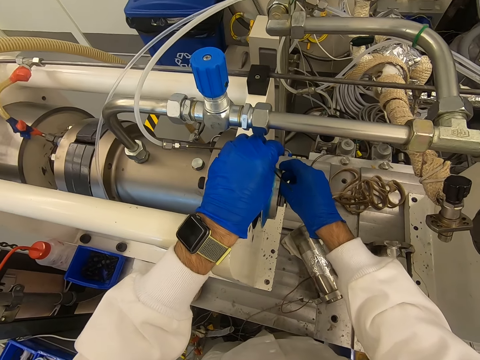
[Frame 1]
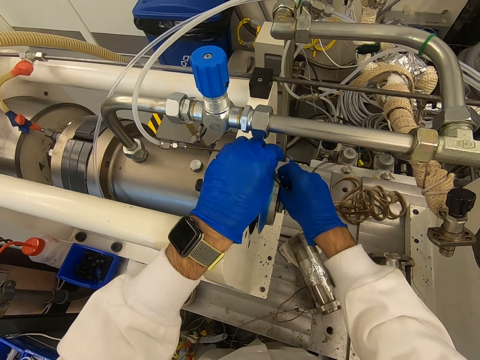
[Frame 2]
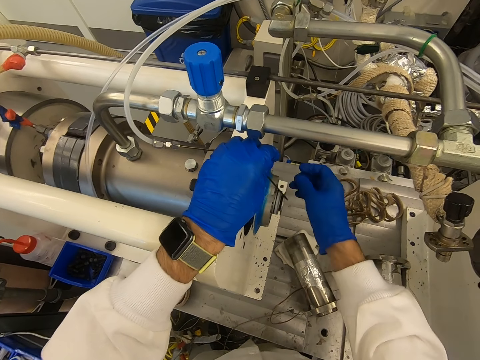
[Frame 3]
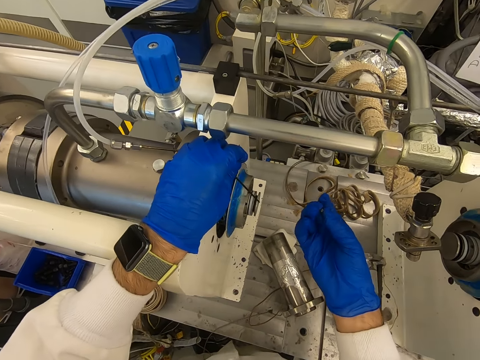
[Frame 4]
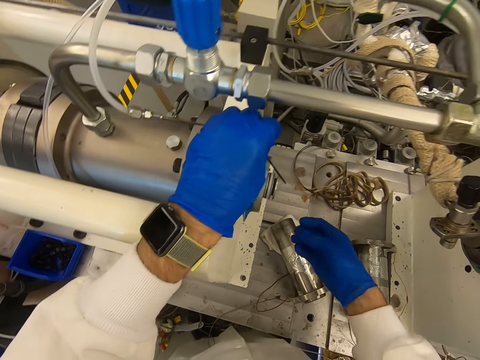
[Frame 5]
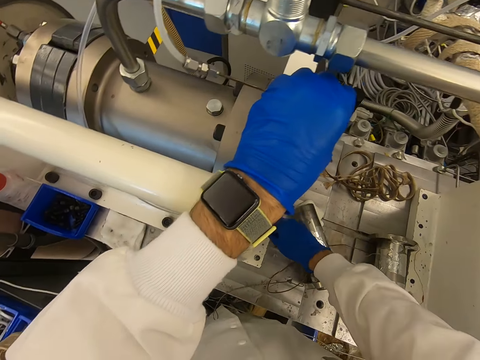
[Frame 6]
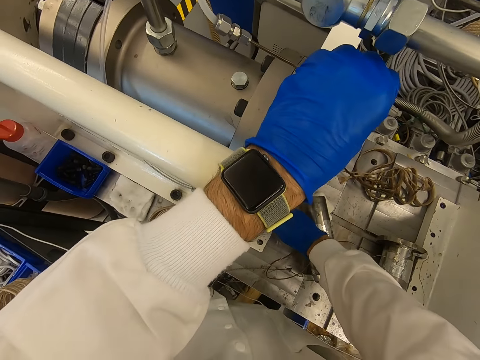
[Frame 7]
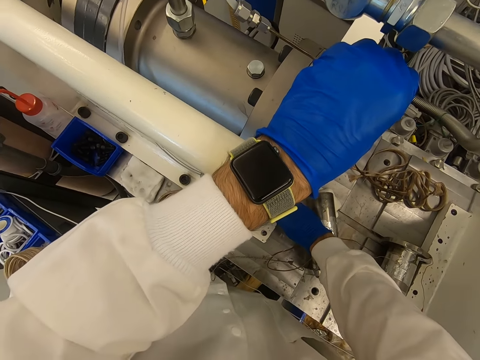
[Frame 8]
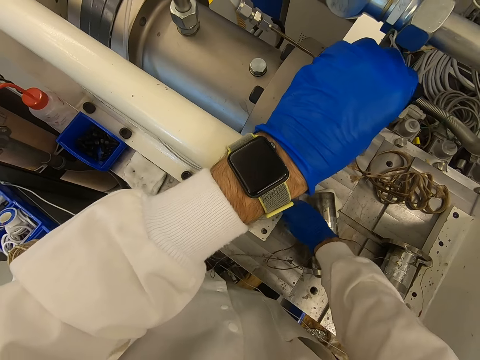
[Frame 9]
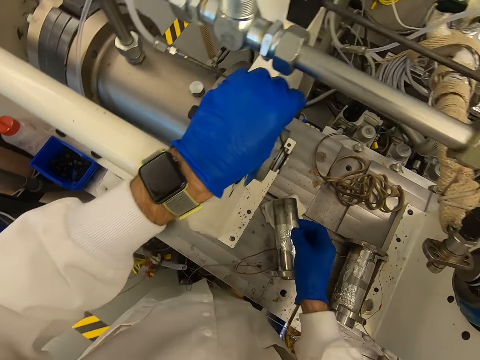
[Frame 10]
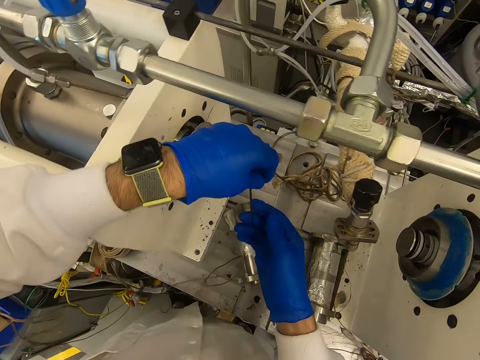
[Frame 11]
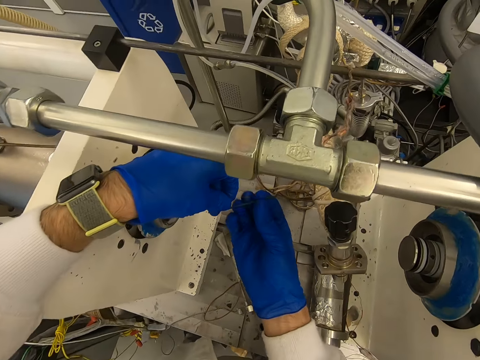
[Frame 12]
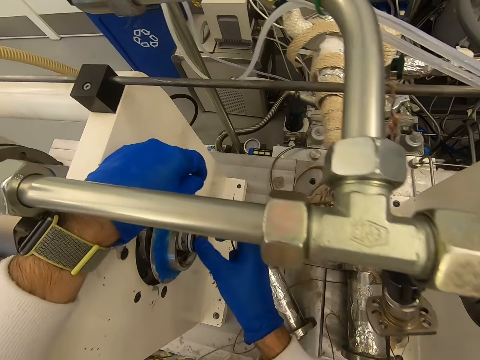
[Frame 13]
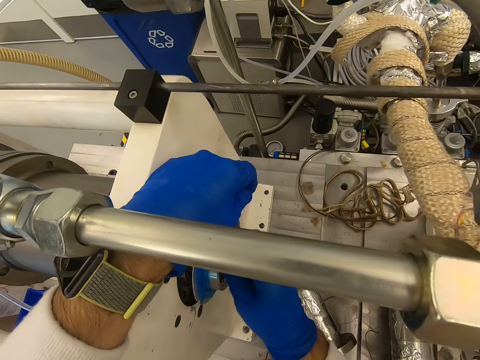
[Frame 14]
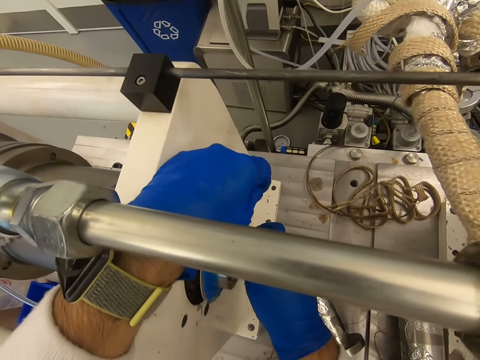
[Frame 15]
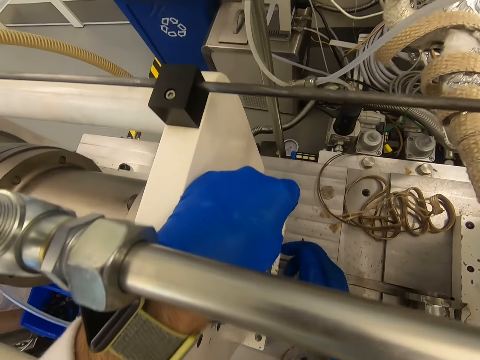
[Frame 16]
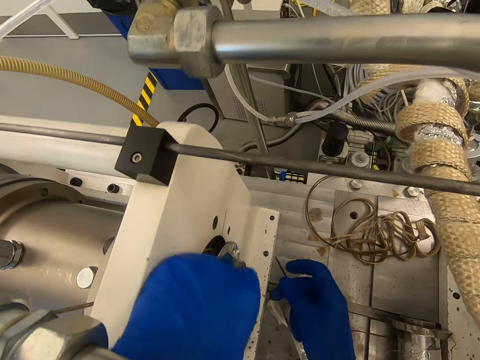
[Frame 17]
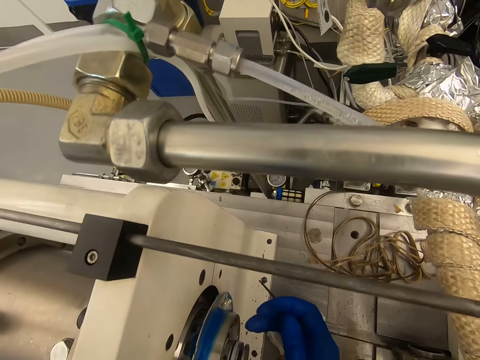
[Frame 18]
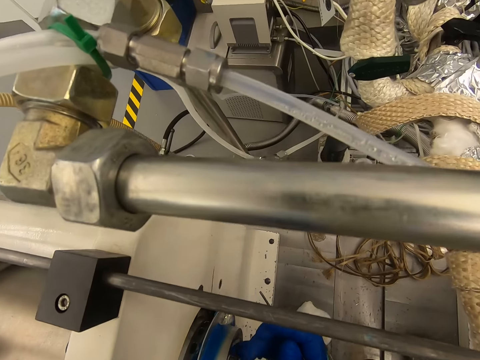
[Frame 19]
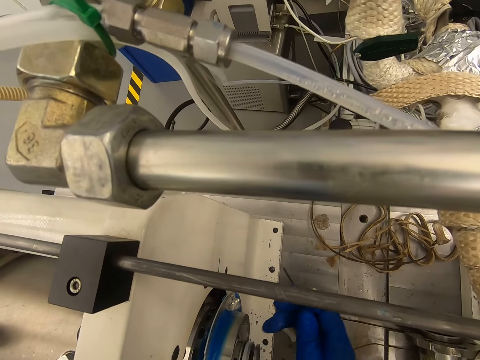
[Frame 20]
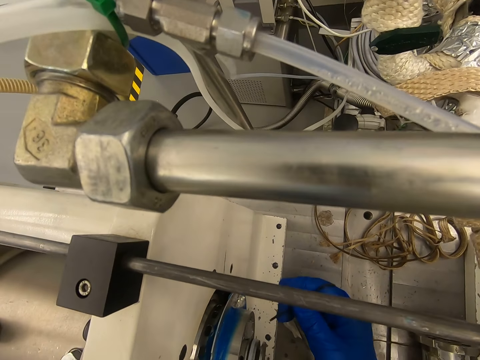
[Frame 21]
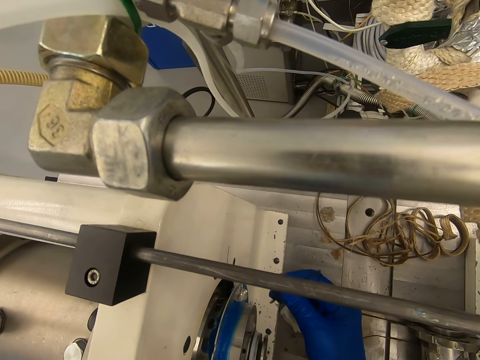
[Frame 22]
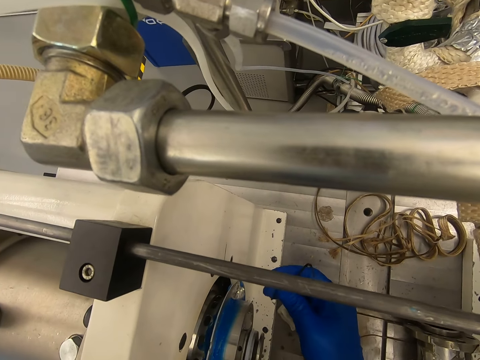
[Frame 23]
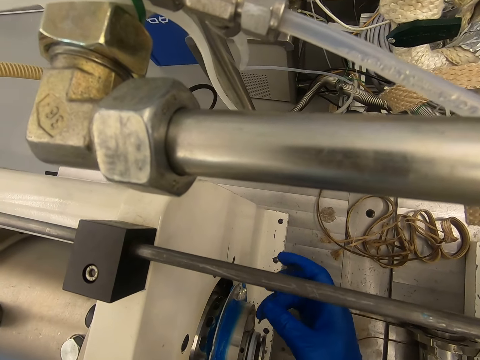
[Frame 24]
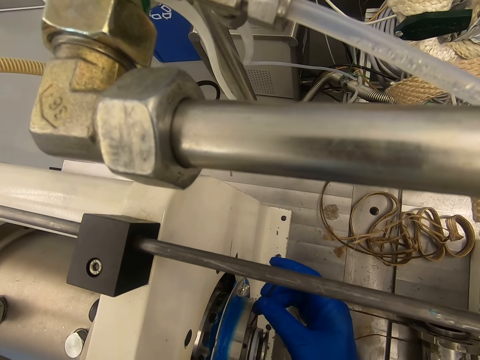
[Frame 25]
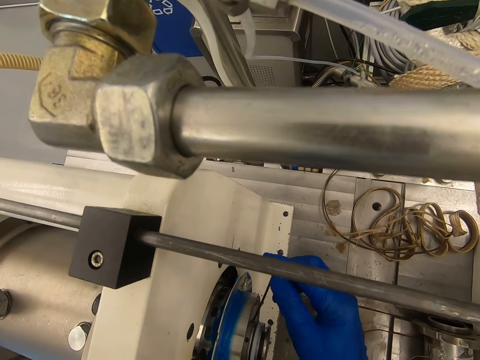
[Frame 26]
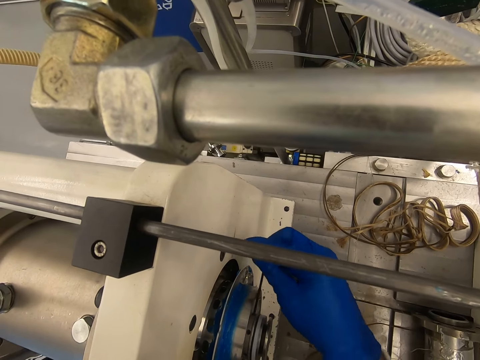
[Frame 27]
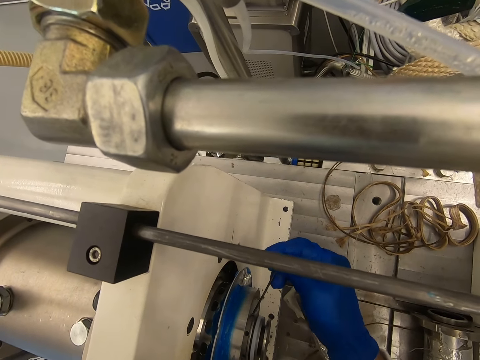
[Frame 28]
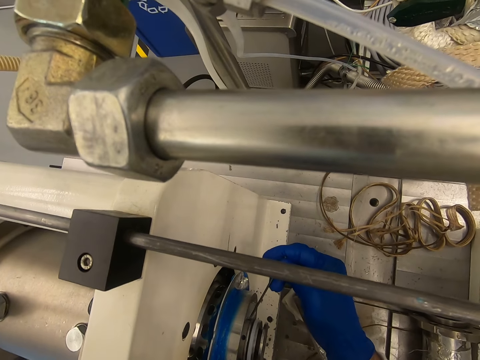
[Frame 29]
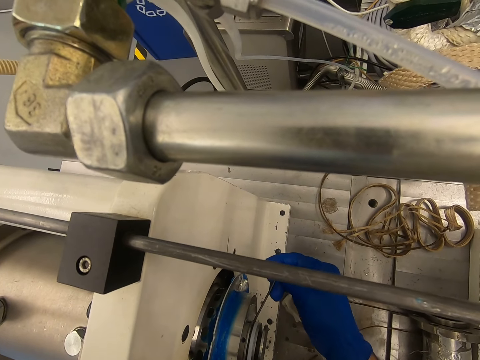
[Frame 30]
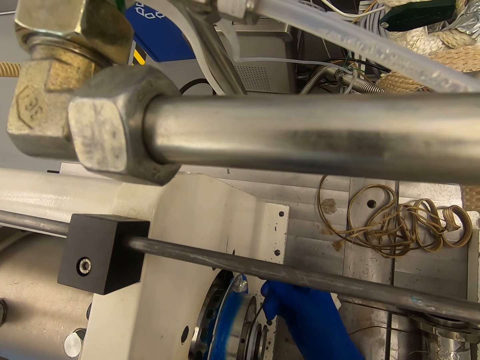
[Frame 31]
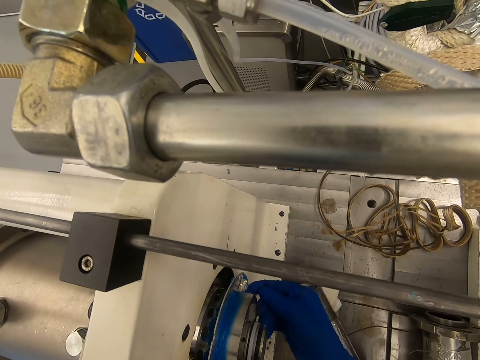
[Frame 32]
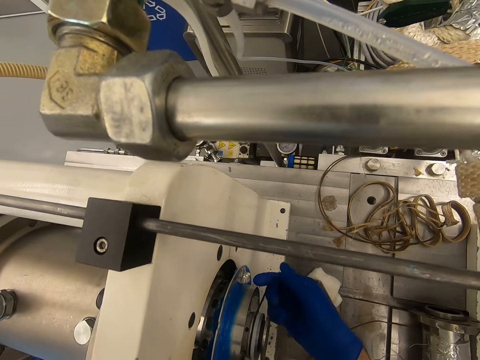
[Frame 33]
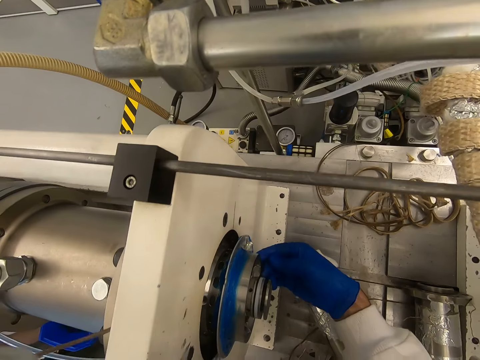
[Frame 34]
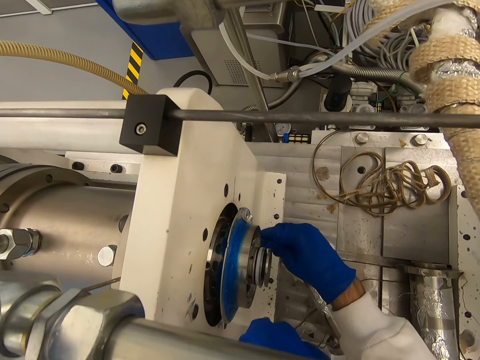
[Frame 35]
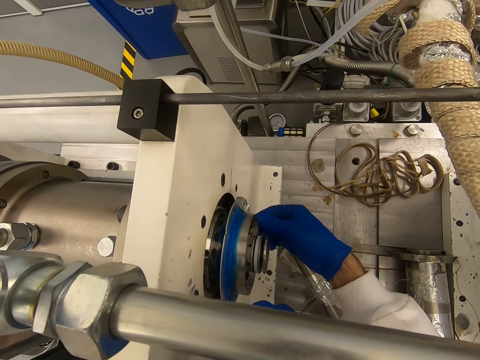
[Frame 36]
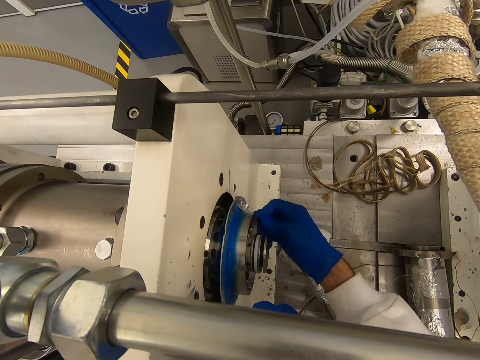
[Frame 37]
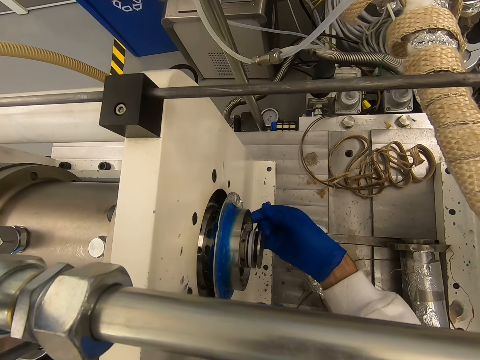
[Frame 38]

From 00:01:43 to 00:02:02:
The camera wearer looks at the screw. They put the screw on the machine. They take the rod with the right hand. They touch something. They look at something. They move the rod on the hand. They open the screw with the right hand.

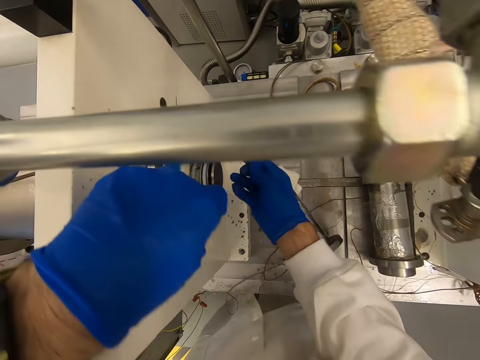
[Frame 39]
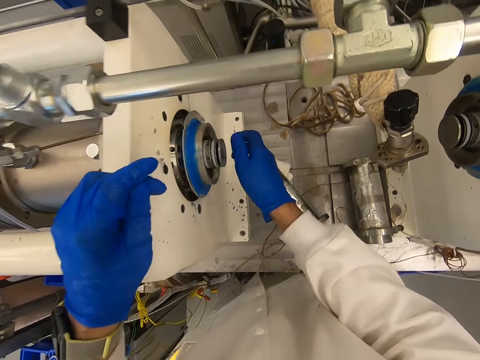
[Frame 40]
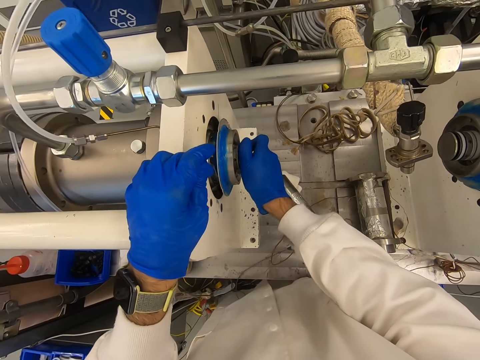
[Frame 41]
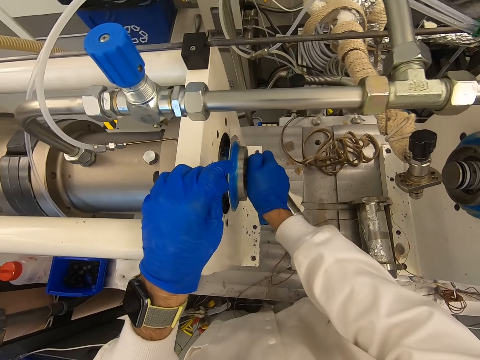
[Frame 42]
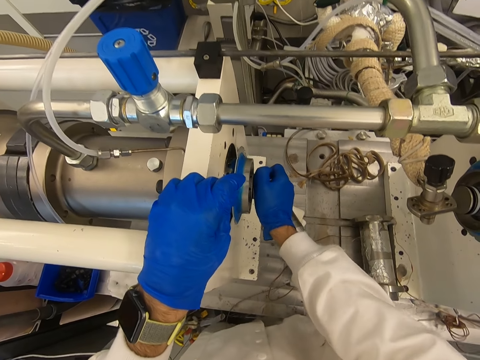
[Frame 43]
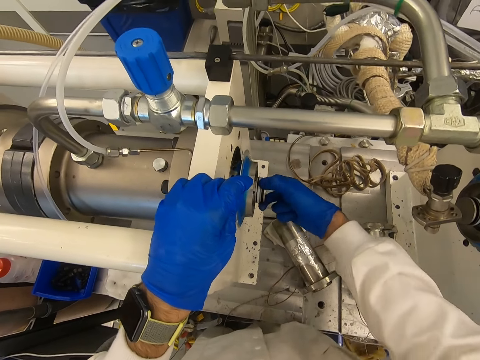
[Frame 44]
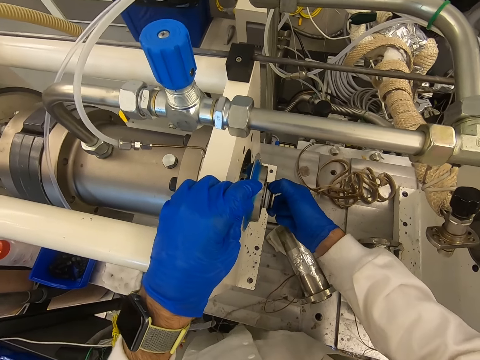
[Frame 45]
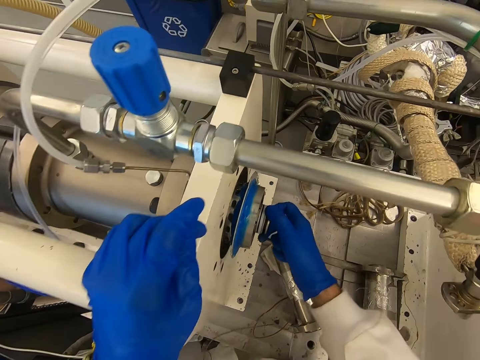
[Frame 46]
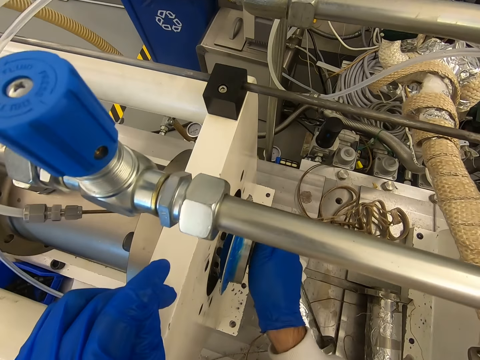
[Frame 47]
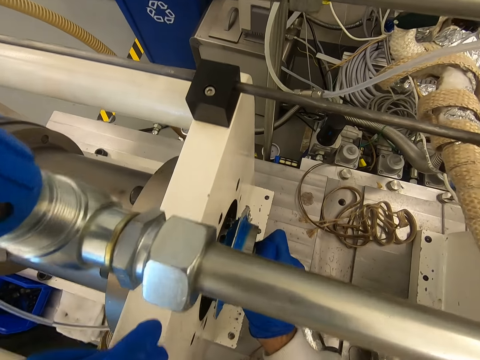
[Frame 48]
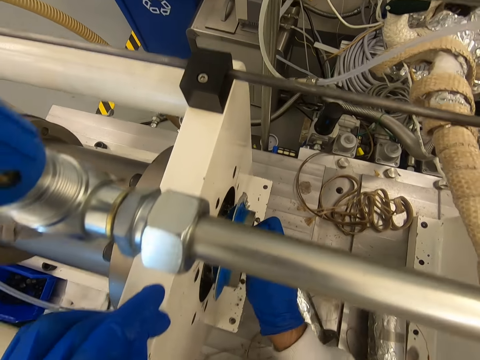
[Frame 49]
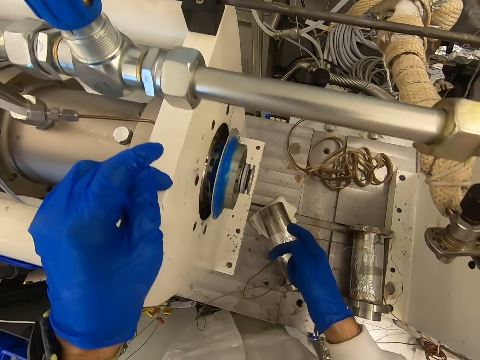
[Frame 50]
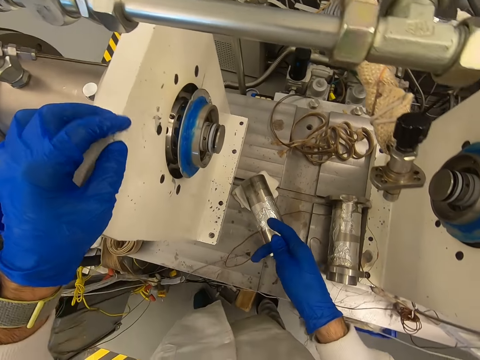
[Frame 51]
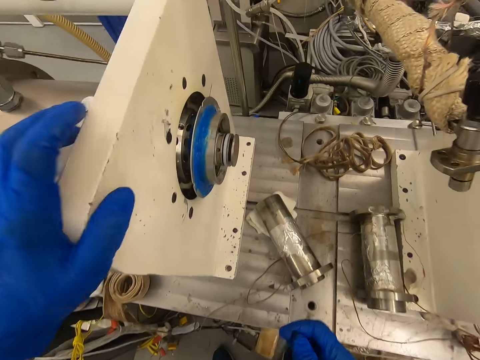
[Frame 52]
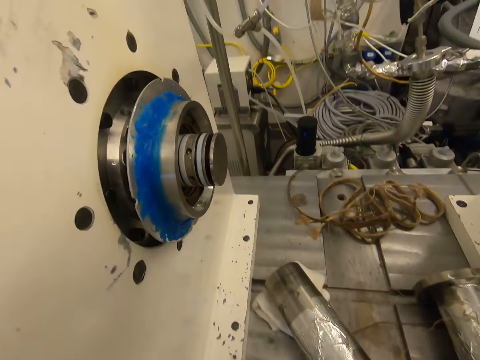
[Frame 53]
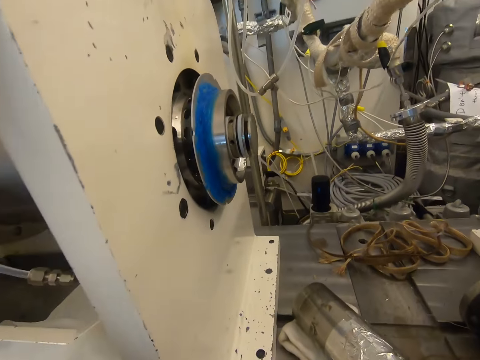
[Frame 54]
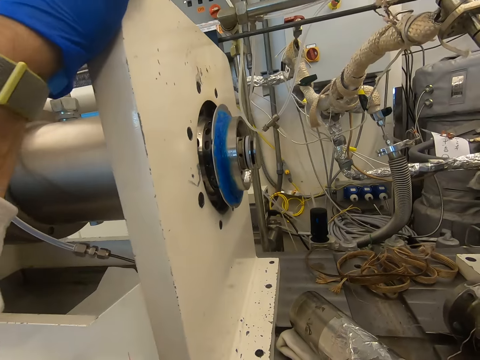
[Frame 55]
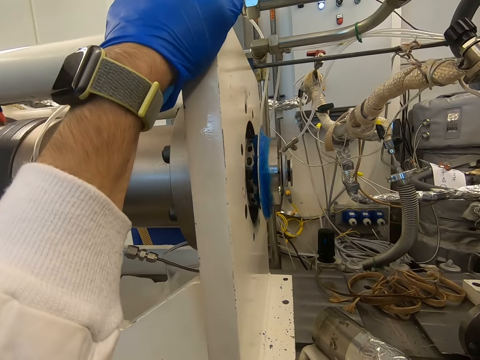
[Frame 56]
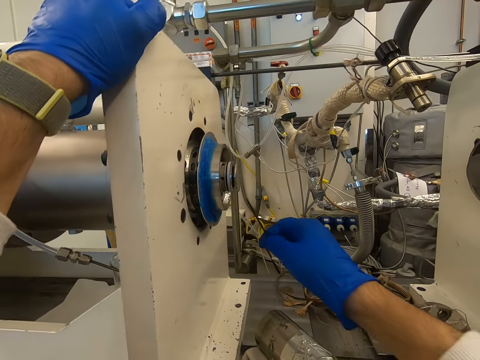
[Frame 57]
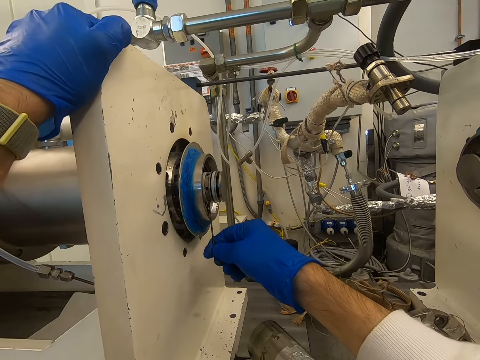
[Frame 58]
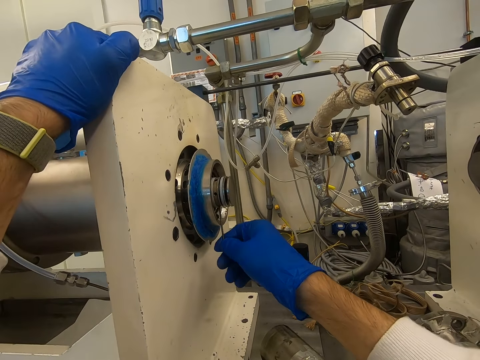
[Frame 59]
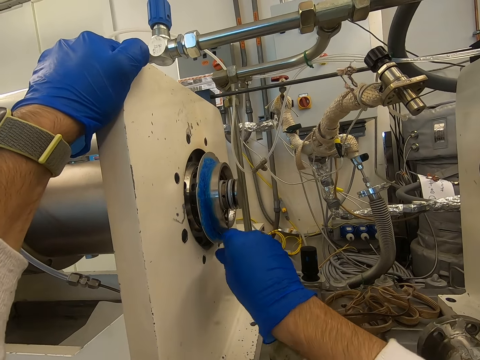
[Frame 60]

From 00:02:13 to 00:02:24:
The camera wearer touches something. They try to open something. They pull something. They remove the hand from something. They look at something. They move the right hand to something. They open the screw with a rod.
